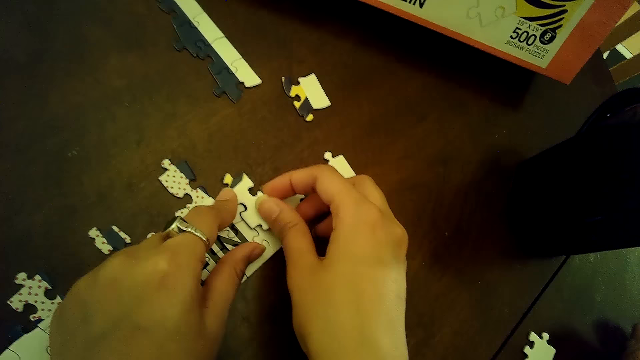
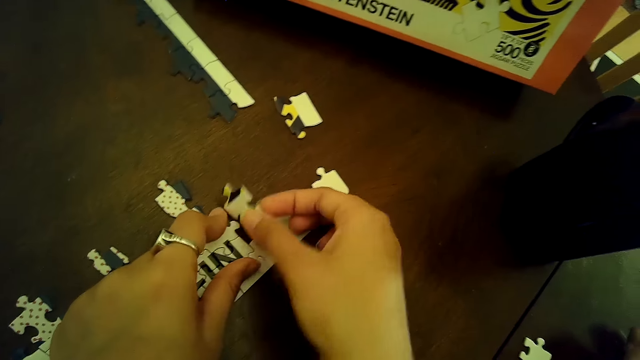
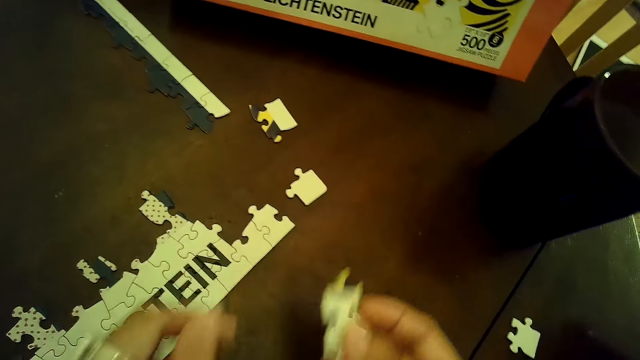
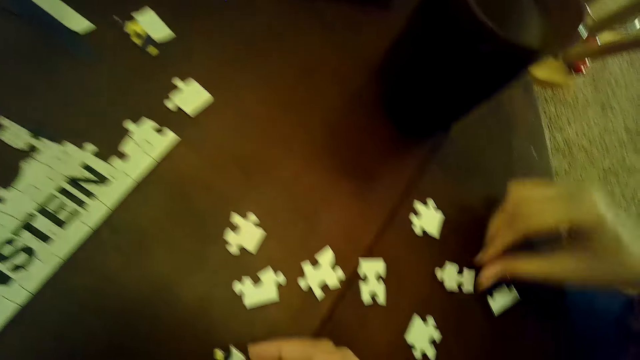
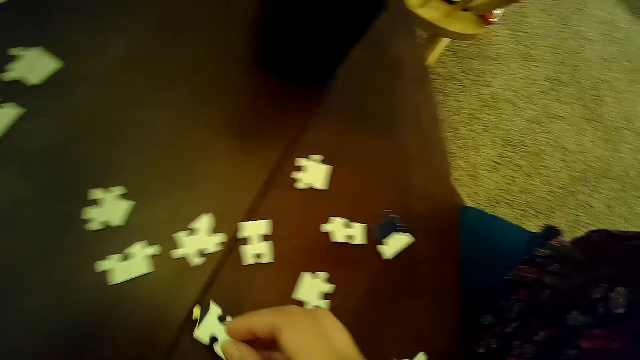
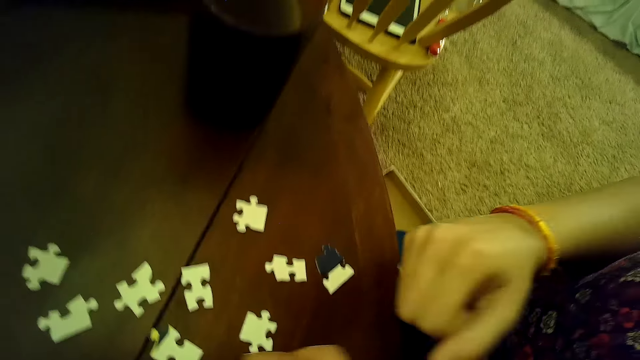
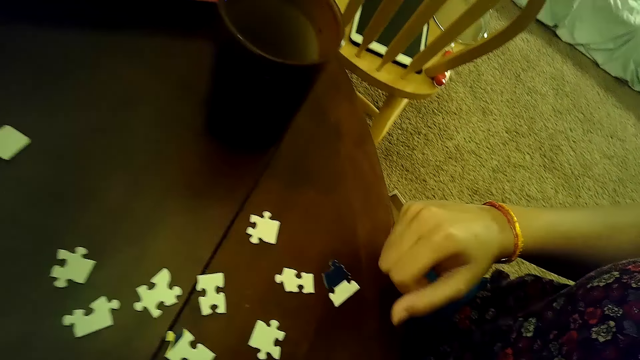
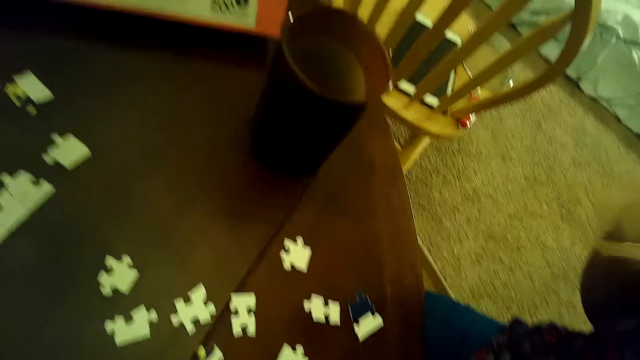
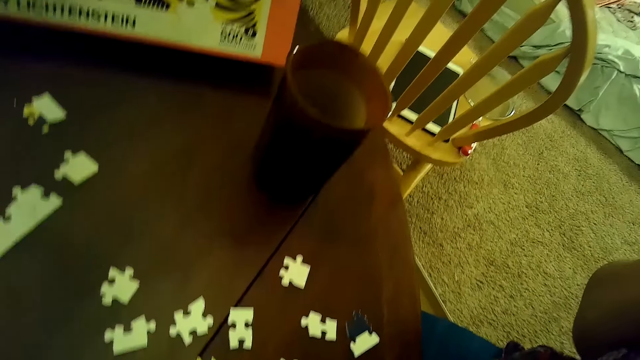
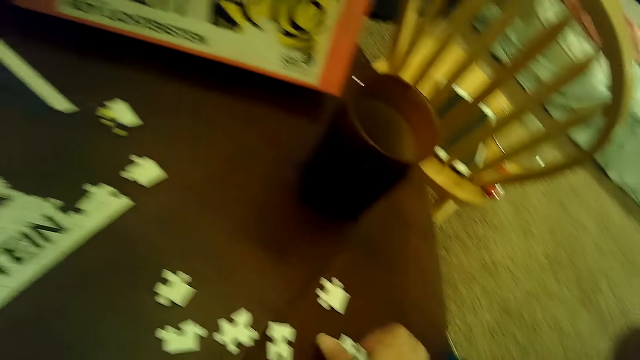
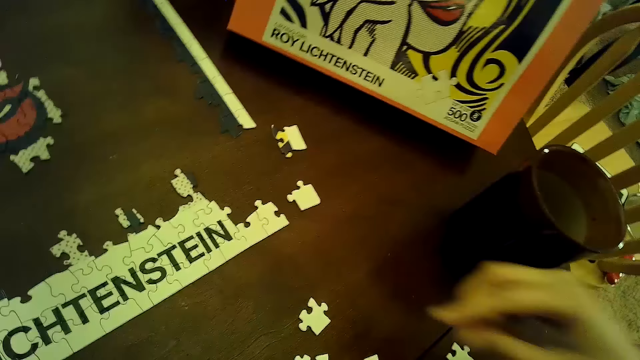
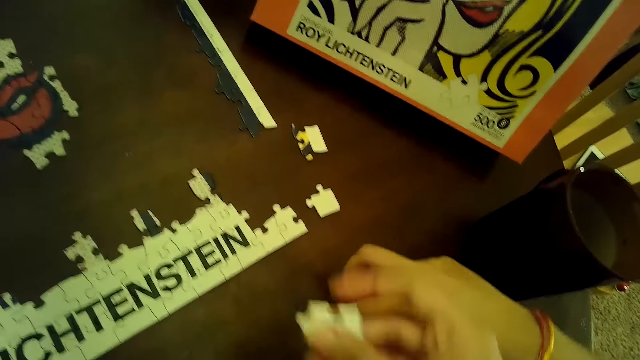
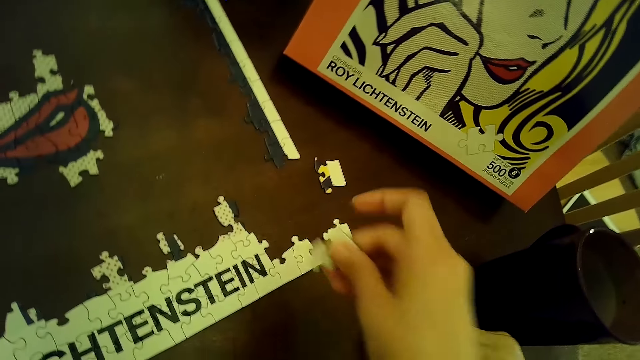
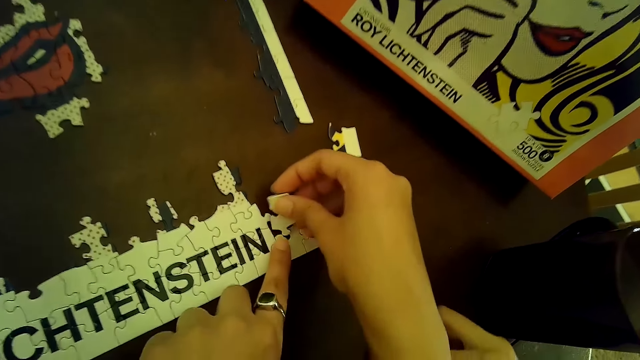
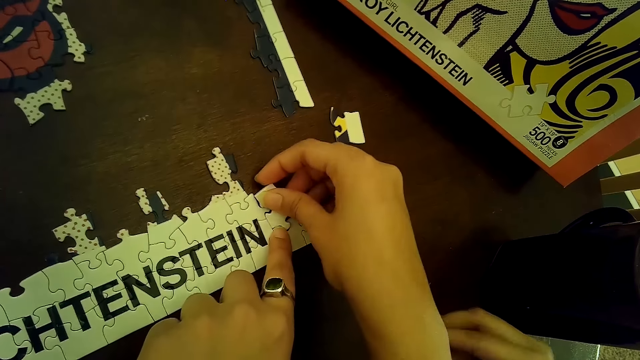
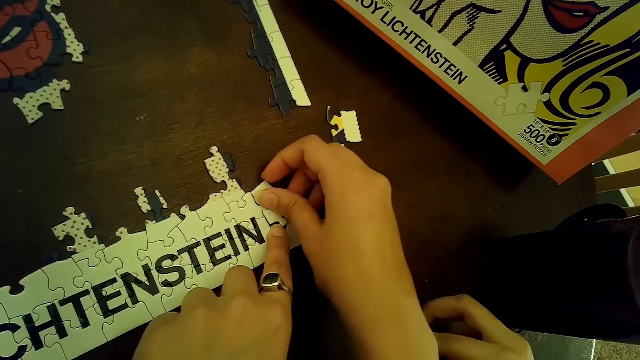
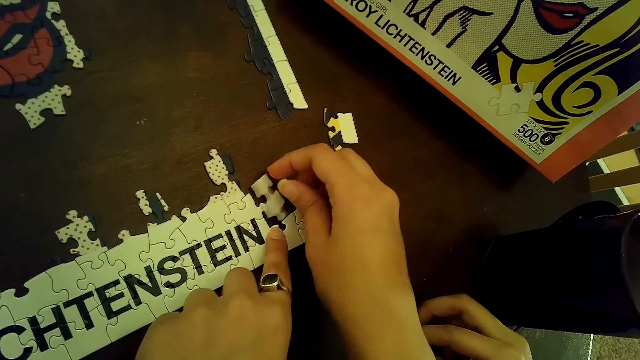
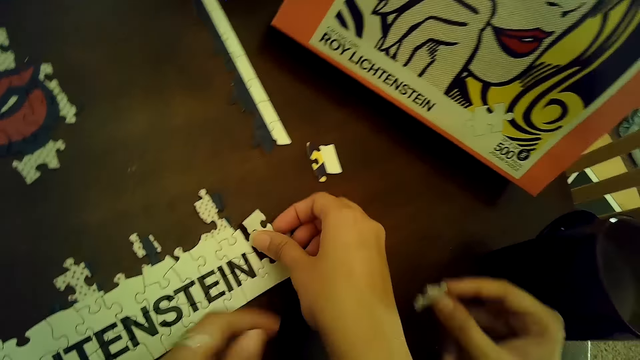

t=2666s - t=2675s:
The camera wearer removes a puzzle piece from the puzzle with her right hand. The woman places the puzzle piece on the table with her right hand and sways a hand in the air. The camera wearer moves a puzzle piece with her right hand. She picks a puzzle piece with her right hand. The woman touches a puzzle piece with her right hand. The camera wearer places the puzzle piece on the puzzle with both hands. The woman picks a puzzle piece from the table with her right hand.

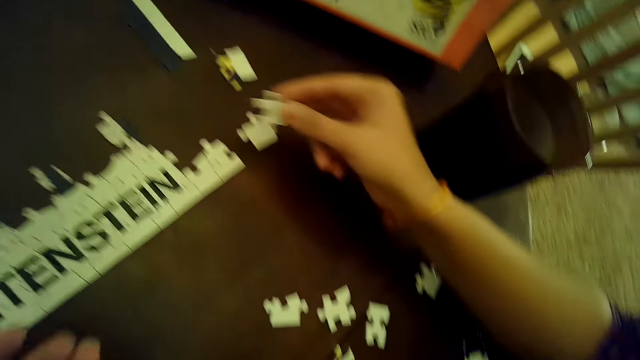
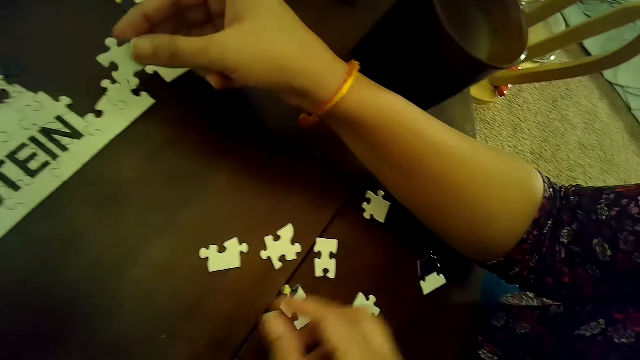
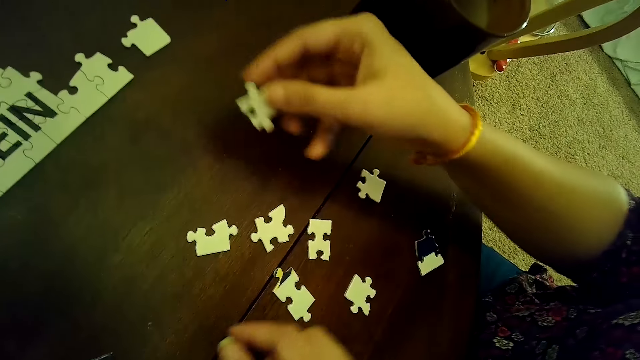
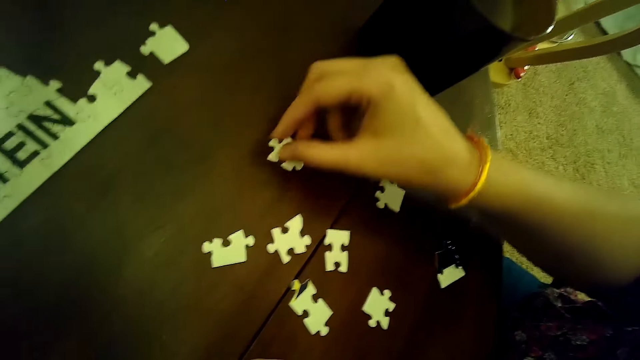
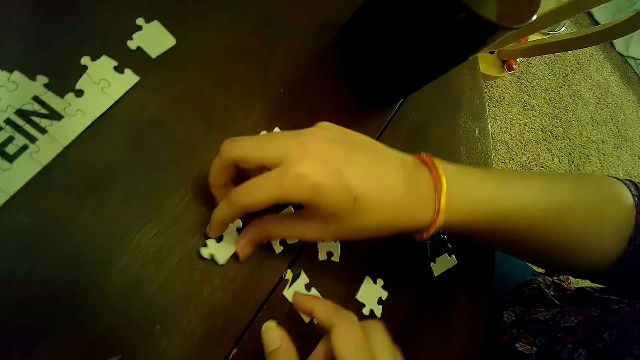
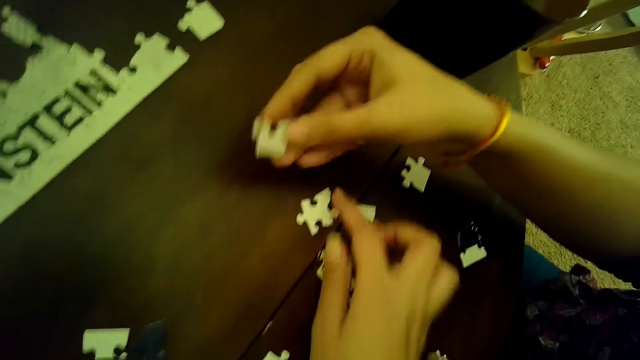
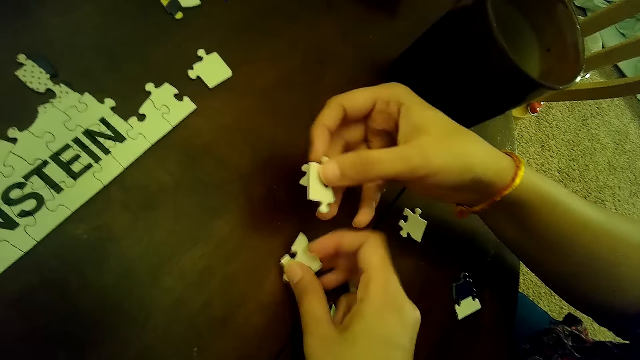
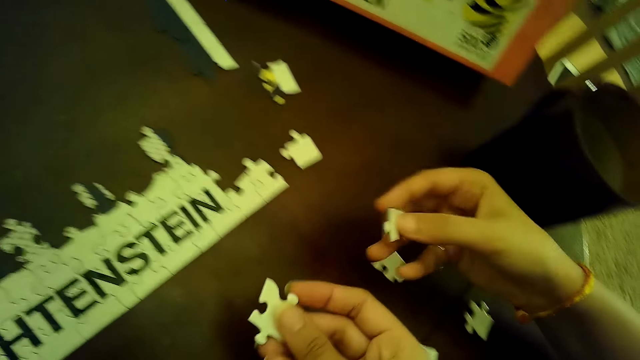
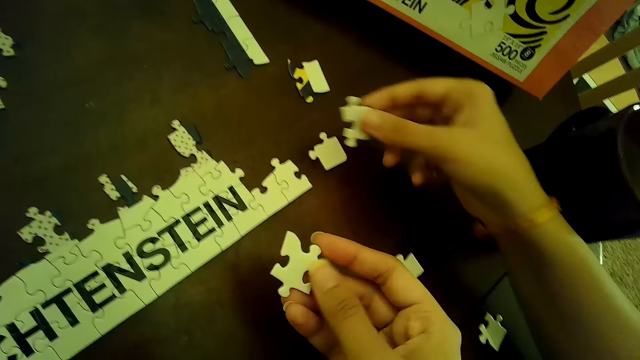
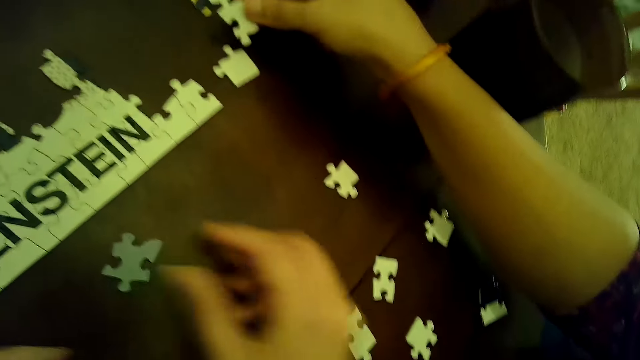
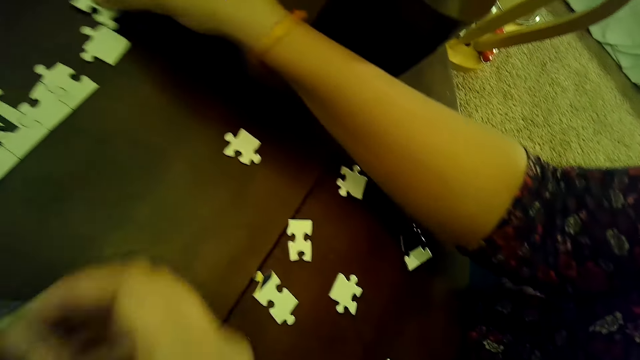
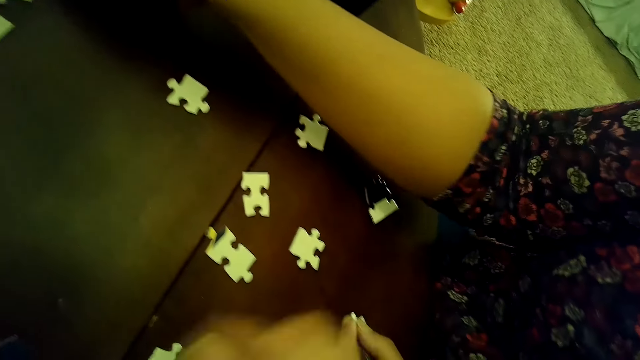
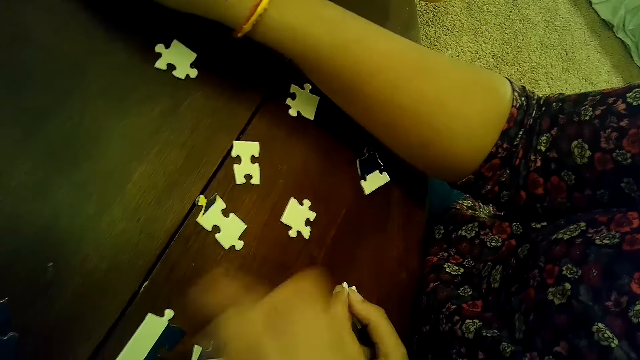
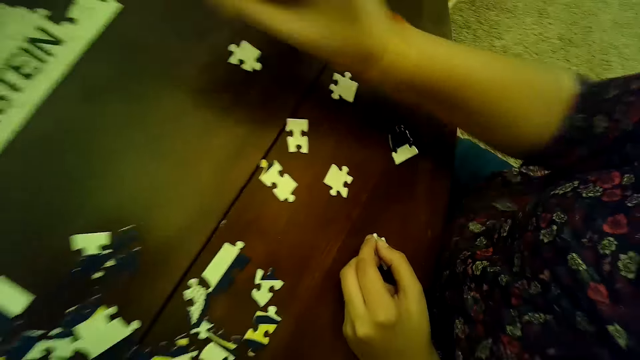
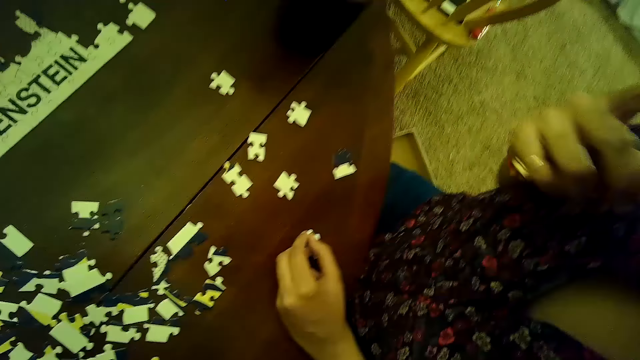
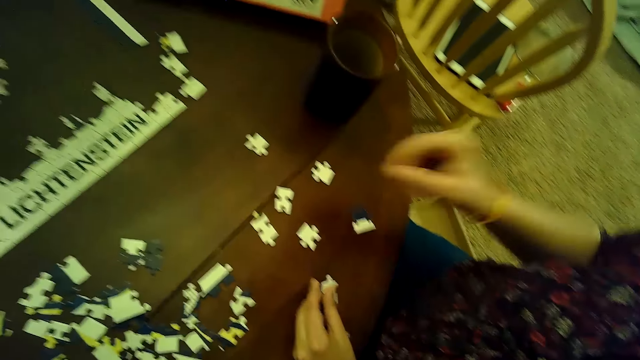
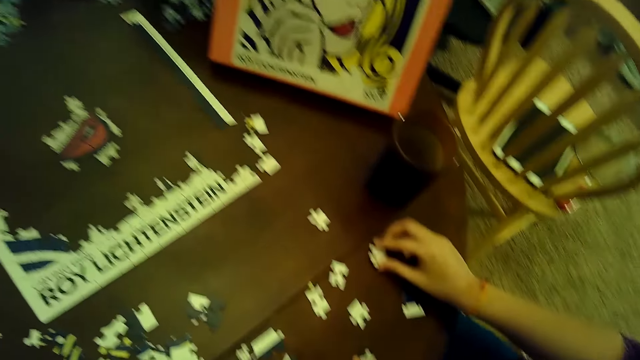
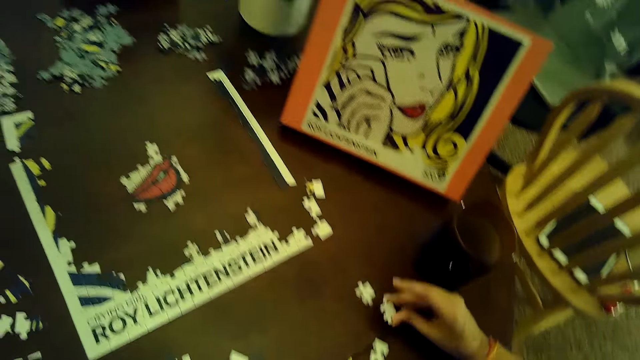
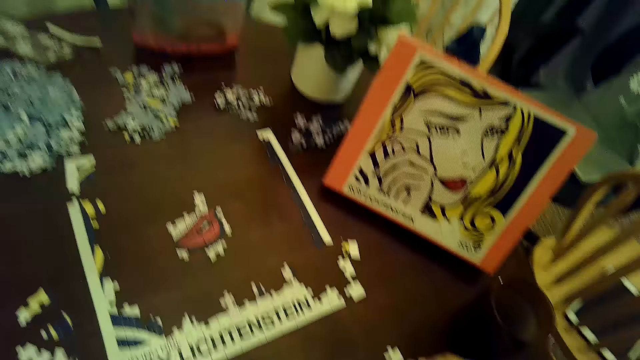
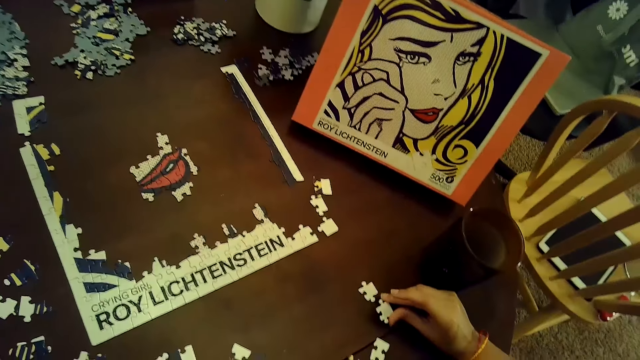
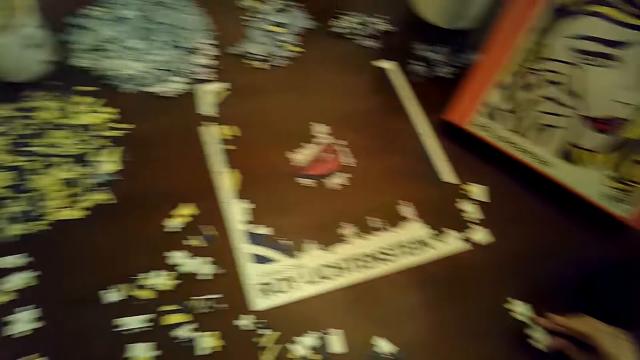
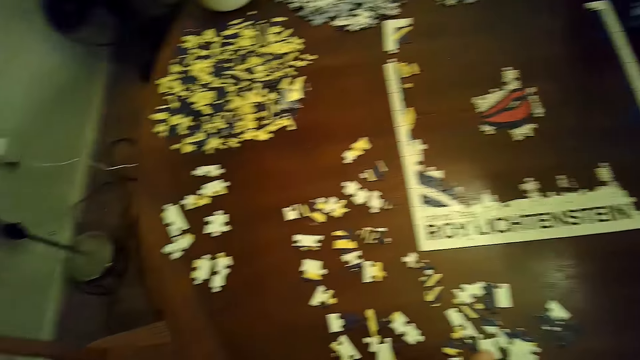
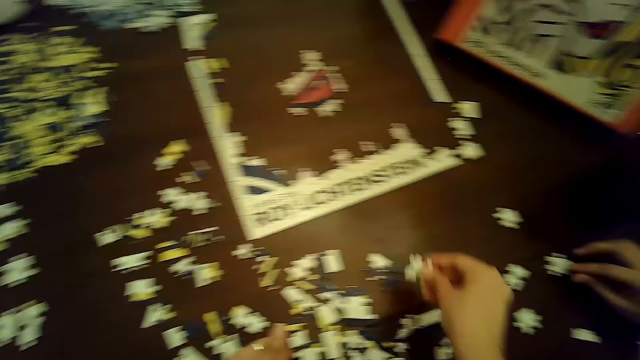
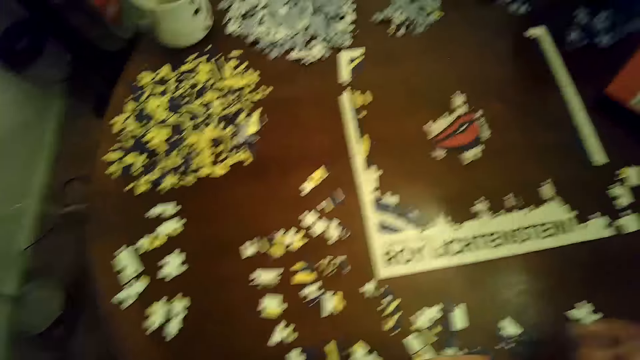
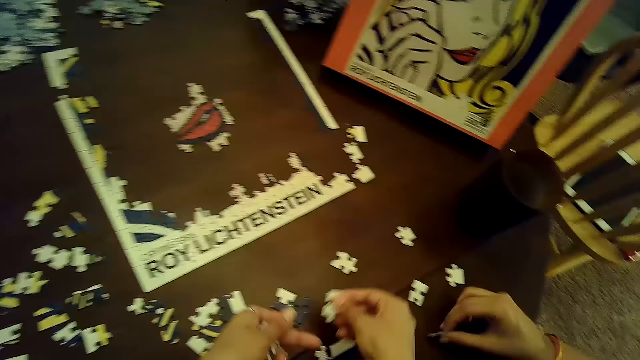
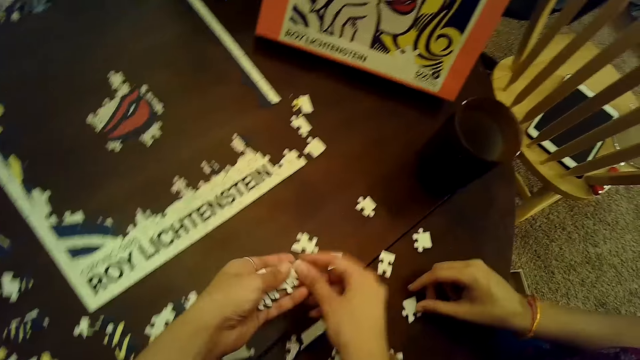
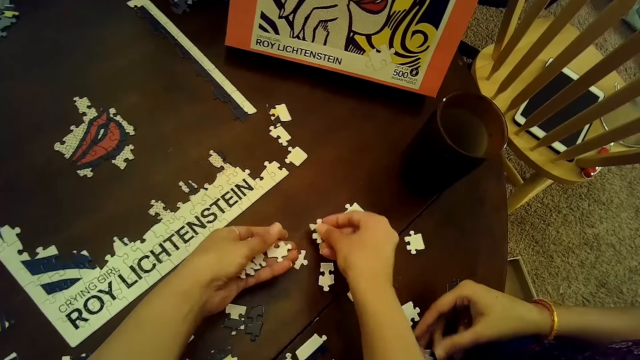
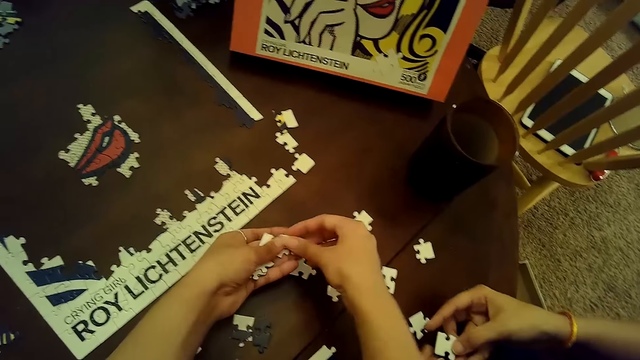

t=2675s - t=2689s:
The camera wearer removes a card or puzzle piece on the puzzle. A woman puts a card on the puzzle, places the puzzle piece on the table with her right hand, and picks a puzzle piece from the table with her right hand. The camera wearer picks a puzzle piece from the table with her right hand, drops the puzzle piece on the table with her right hand, and picks the puzzle piece from the table with her right hand. The woman puts a card on the puzzle, picks a card on the table, and moves a puzzle piece with her right hand. The camera wearer places the puzzle piece on the table with her right hand. She does it again. She passes a puzzle piece from her left hand to her right hand. She places the puzzle piece on the table with her right hand.
